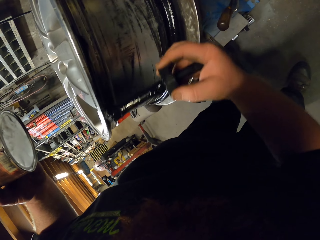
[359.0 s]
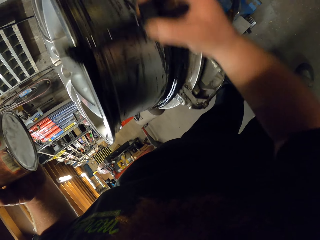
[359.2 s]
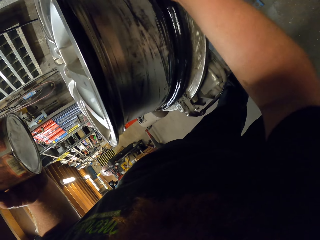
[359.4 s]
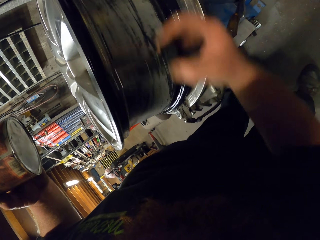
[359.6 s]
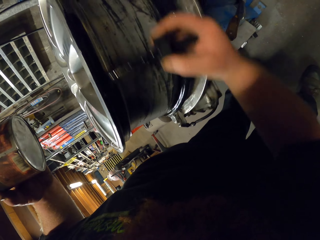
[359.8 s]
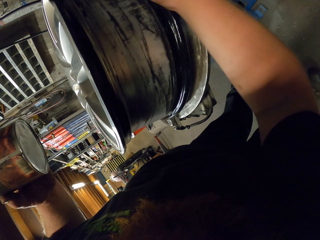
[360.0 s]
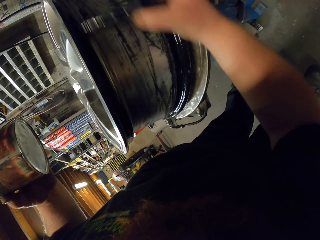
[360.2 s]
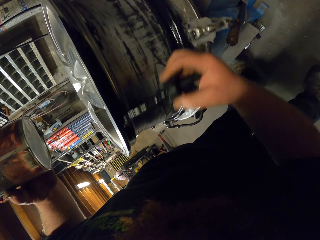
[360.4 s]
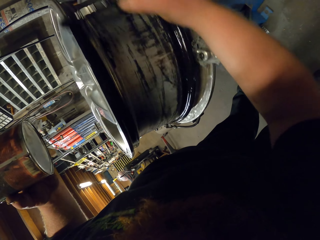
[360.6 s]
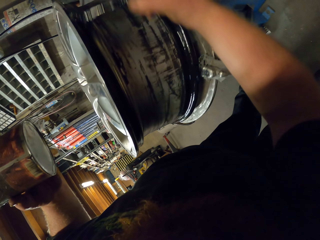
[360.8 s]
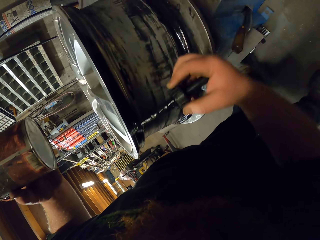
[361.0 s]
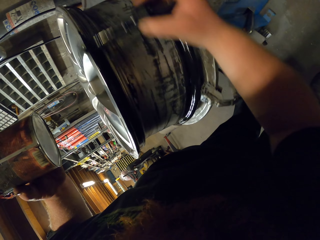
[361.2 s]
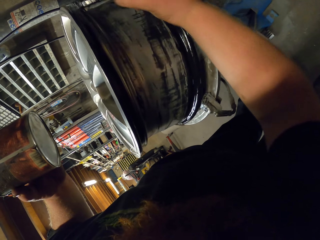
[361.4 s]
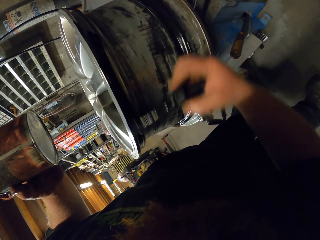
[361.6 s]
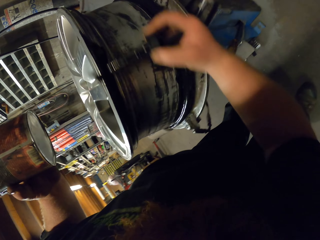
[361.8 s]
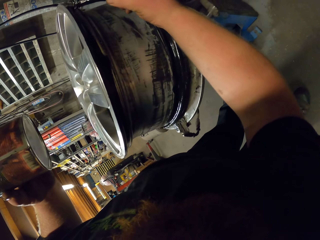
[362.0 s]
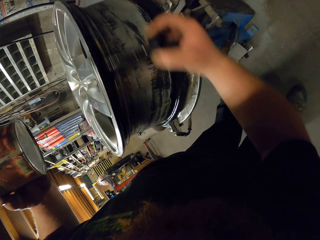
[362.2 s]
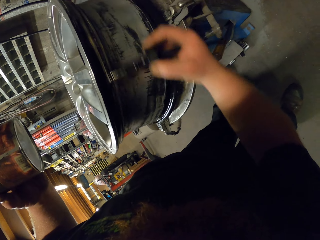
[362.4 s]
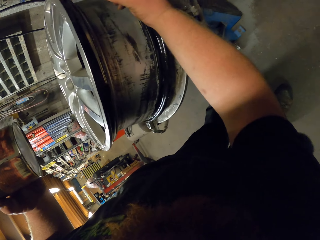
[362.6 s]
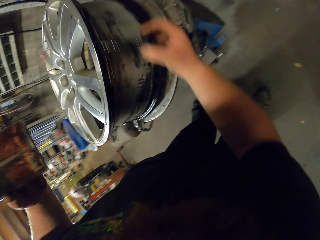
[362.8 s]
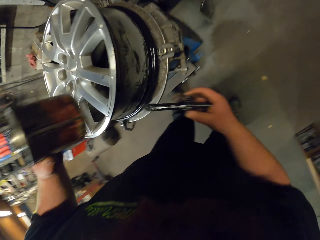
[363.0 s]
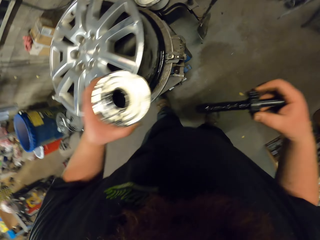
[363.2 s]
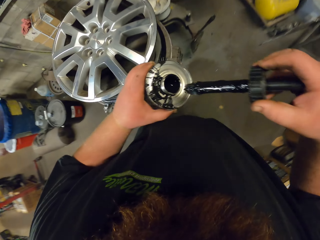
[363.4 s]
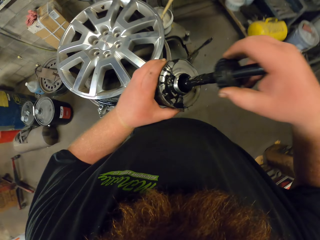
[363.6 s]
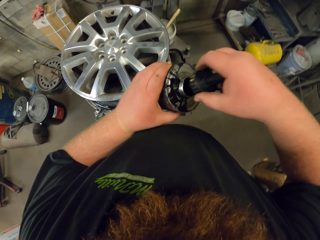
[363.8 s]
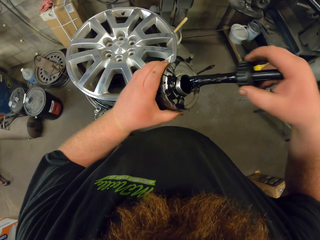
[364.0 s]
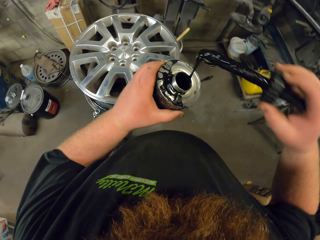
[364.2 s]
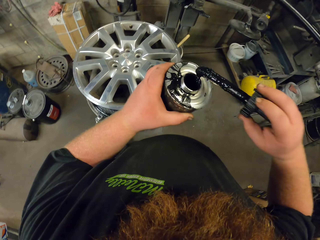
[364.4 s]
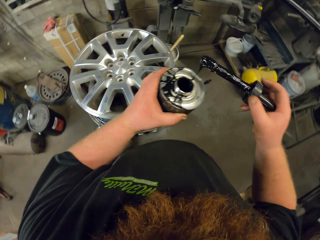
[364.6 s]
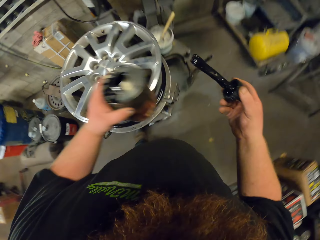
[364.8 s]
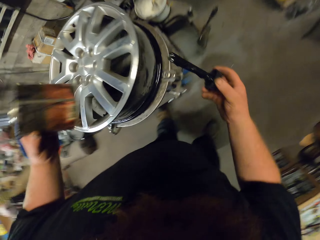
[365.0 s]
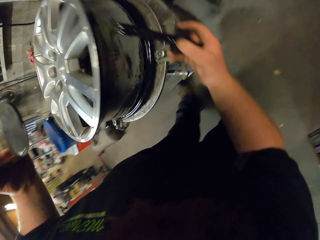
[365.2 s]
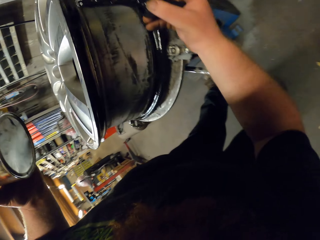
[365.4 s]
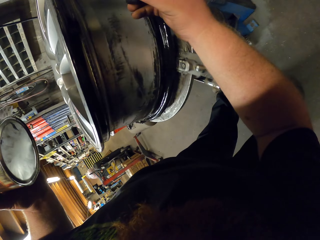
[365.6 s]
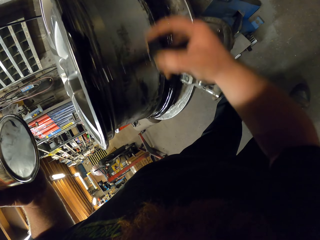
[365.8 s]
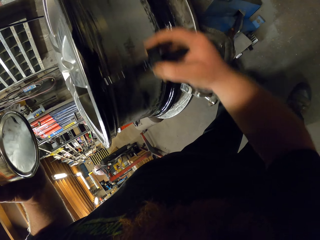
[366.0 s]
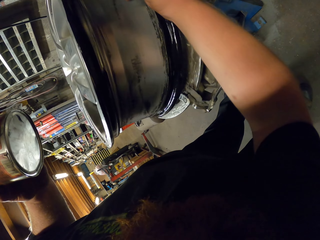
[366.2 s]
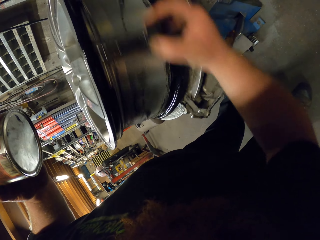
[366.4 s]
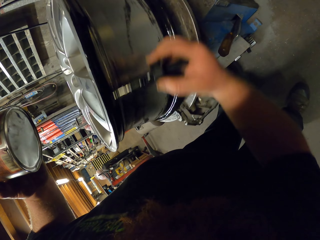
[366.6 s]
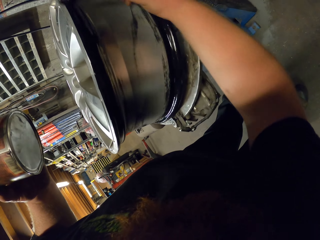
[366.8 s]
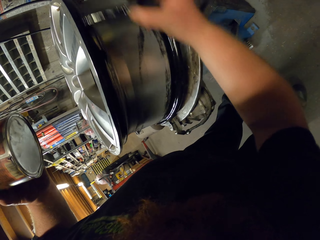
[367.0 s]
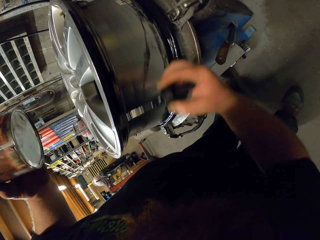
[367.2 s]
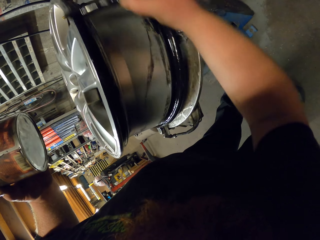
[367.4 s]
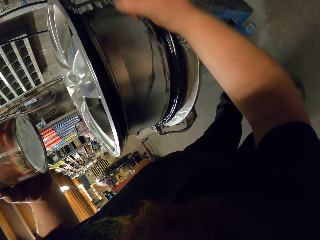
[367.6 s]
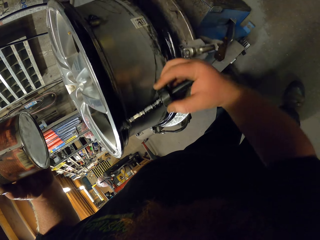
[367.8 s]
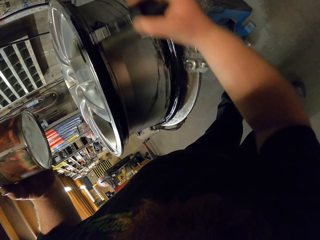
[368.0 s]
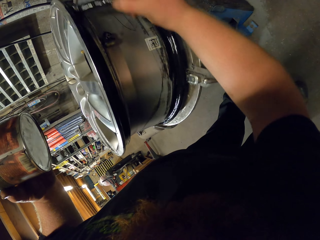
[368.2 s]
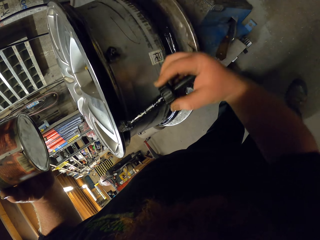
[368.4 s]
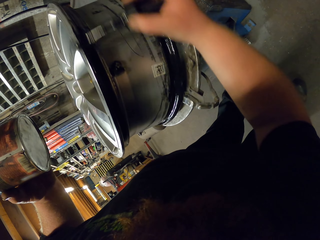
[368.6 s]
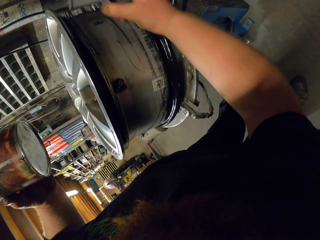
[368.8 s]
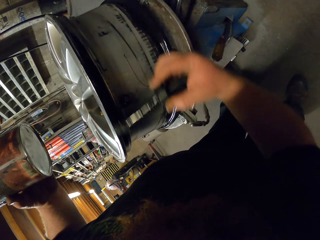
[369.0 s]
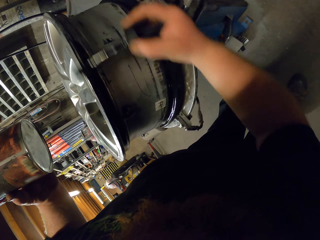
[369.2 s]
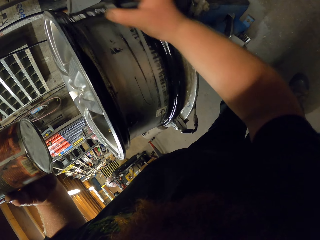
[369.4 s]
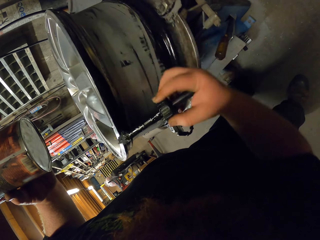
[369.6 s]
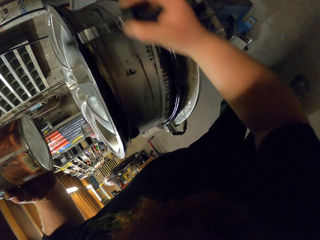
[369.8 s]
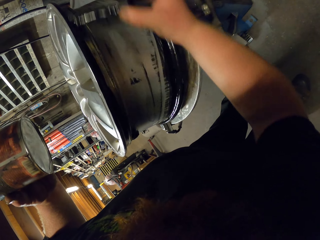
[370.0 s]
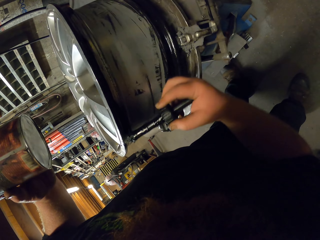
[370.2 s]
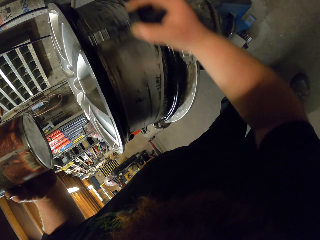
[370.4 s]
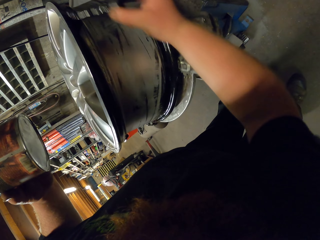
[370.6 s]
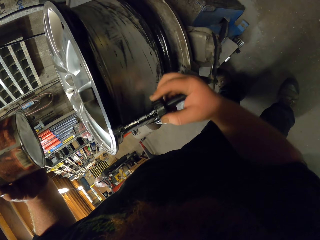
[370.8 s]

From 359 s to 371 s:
The camera wearer applies an object on the rim. They dip the object in the bottle. They apply the object on the rim.

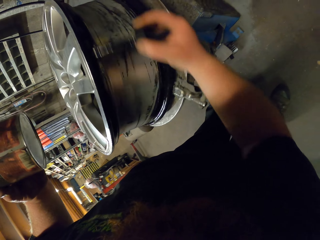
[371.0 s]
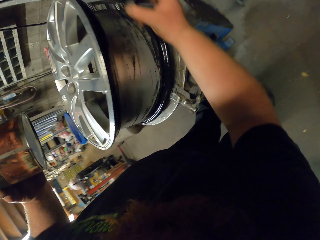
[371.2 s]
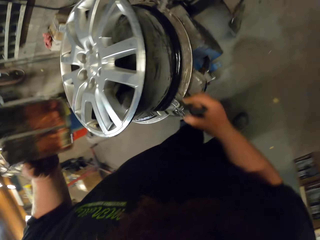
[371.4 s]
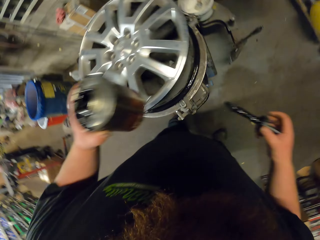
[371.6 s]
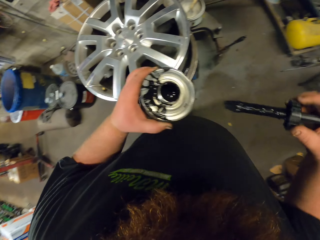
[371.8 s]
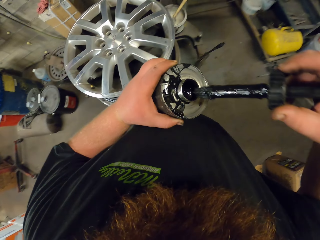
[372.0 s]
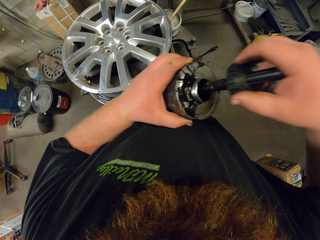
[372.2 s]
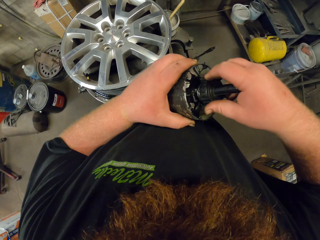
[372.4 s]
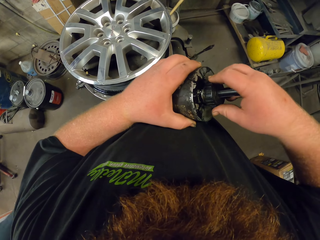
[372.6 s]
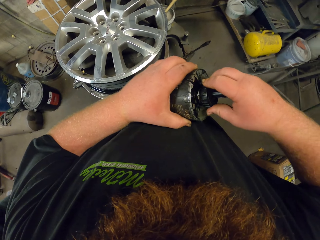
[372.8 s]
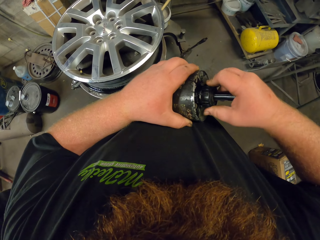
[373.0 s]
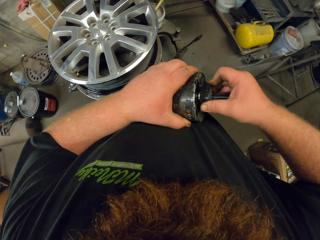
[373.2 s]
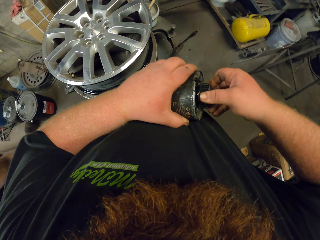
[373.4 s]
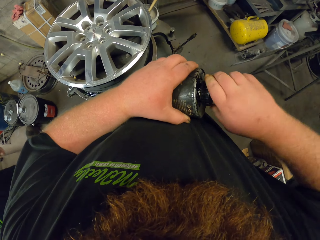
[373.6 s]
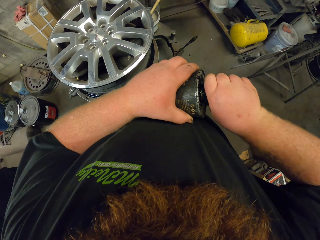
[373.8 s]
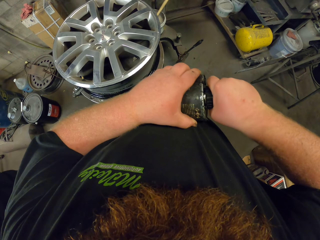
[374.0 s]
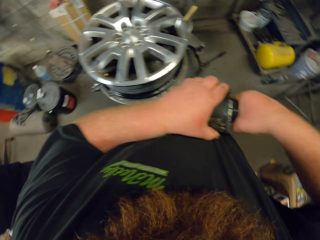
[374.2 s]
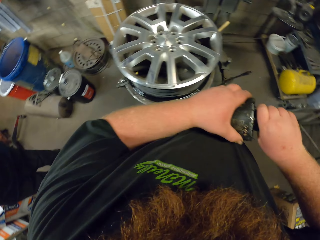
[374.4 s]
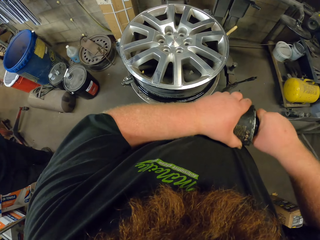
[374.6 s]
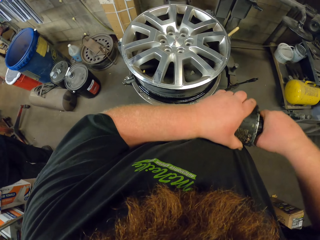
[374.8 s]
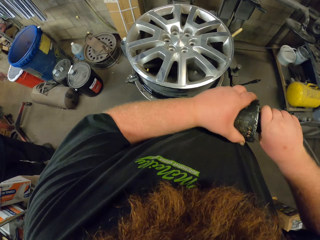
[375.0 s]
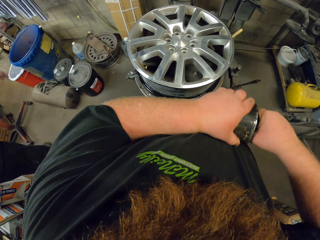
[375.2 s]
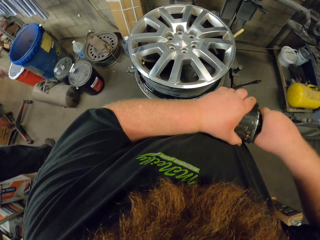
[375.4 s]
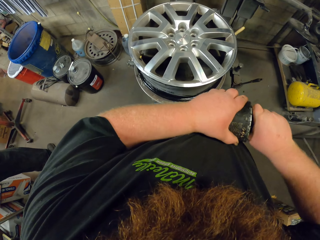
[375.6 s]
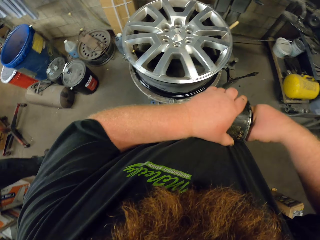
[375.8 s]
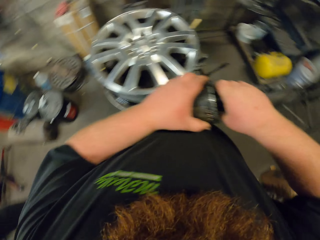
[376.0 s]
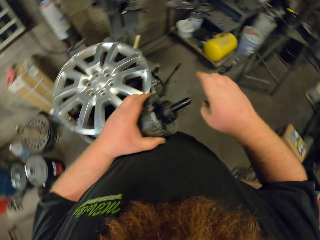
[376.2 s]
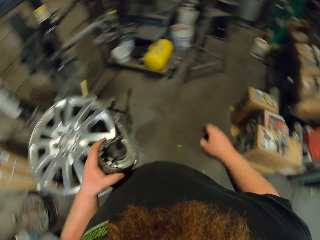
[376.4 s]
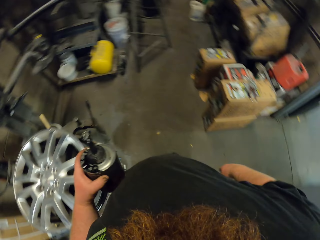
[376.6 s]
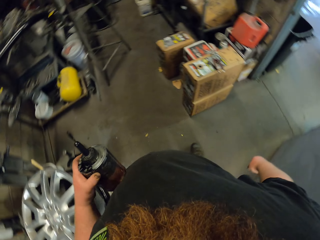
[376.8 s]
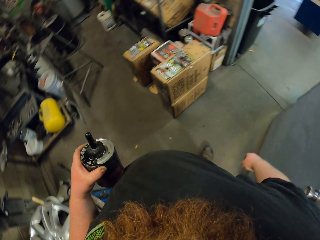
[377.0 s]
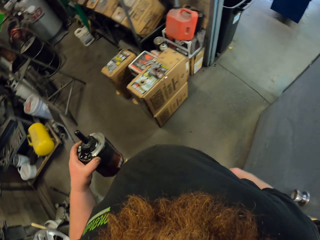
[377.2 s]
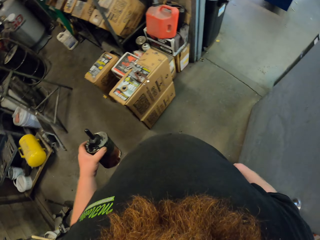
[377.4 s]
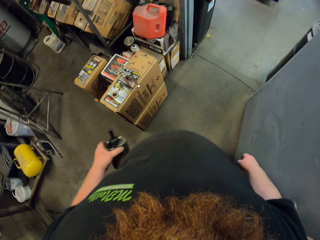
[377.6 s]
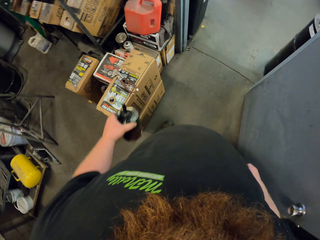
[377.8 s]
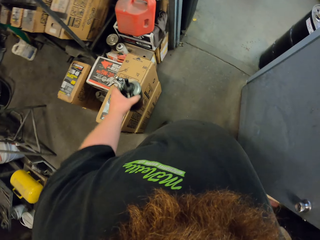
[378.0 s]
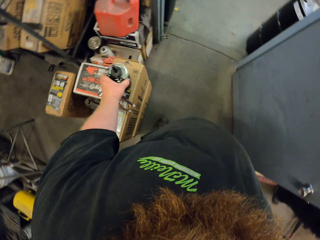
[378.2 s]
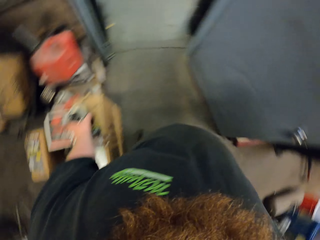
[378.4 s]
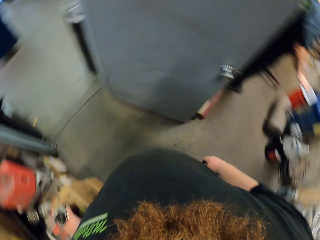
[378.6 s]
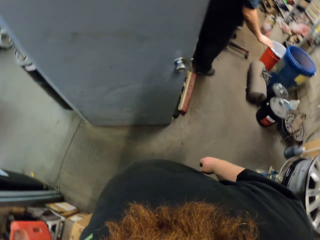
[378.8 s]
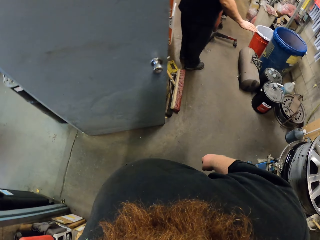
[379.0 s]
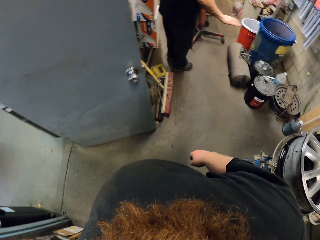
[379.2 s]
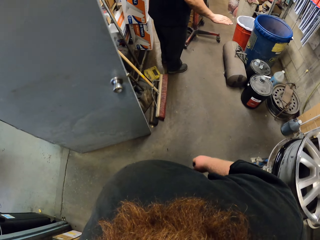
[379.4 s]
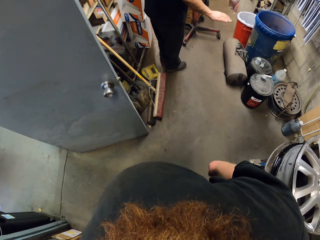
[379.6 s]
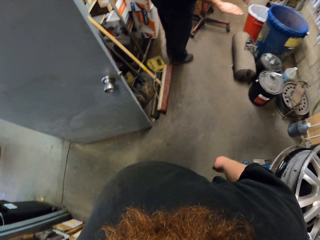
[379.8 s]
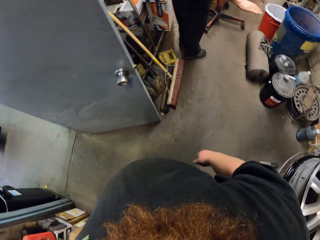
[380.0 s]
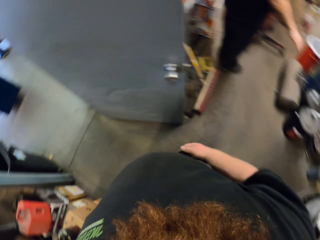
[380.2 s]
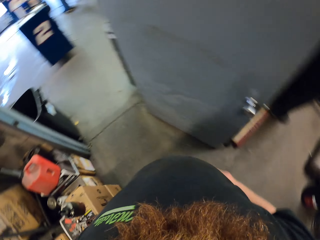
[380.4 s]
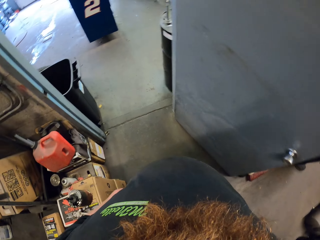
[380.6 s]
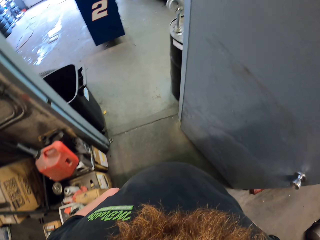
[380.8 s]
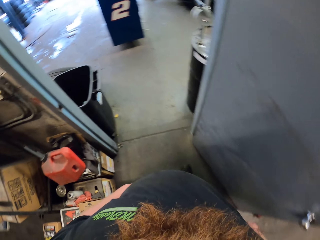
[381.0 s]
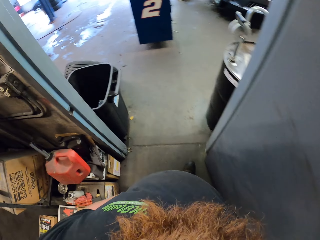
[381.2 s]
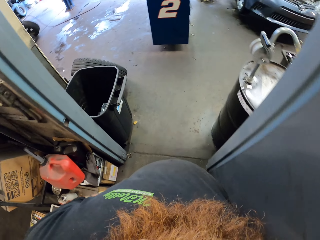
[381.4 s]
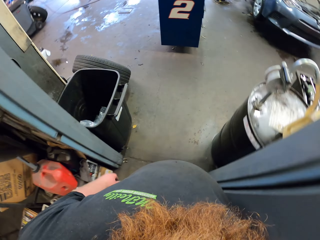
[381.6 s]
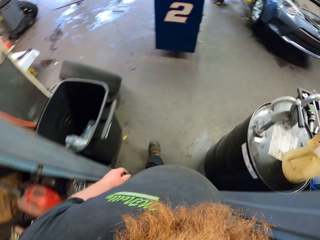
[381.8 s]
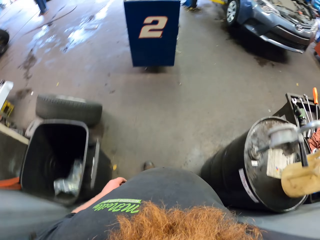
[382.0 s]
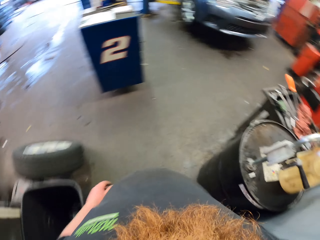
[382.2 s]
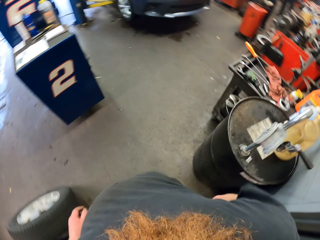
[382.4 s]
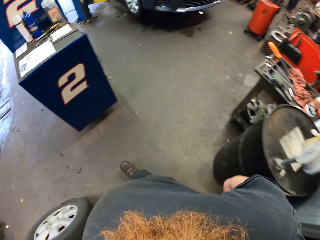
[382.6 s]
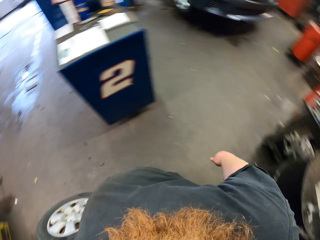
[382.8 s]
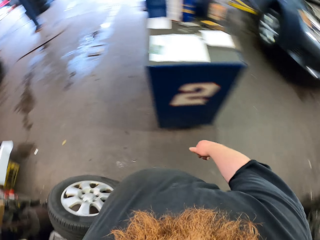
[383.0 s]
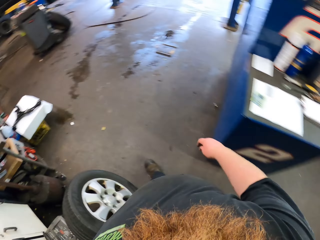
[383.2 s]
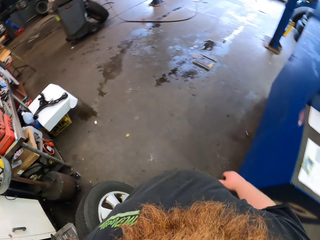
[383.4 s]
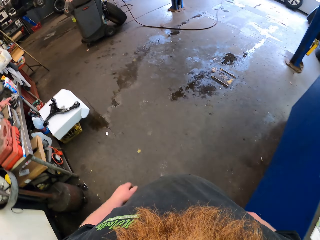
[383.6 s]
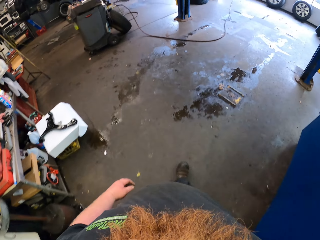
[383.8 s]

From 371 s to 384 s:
The camera wearer closes the oil. They walk around. They put the oil on the carton. They look around. They walk inside the garage.
